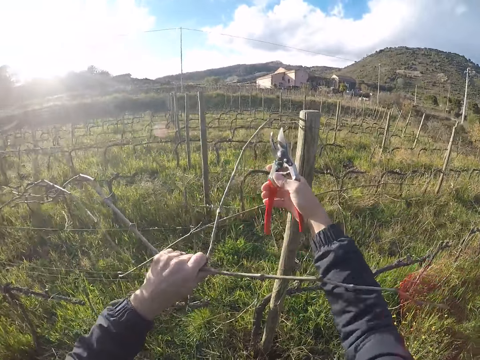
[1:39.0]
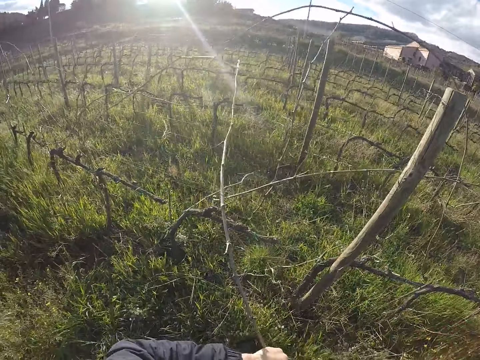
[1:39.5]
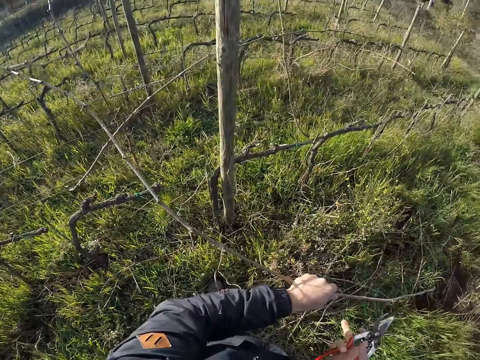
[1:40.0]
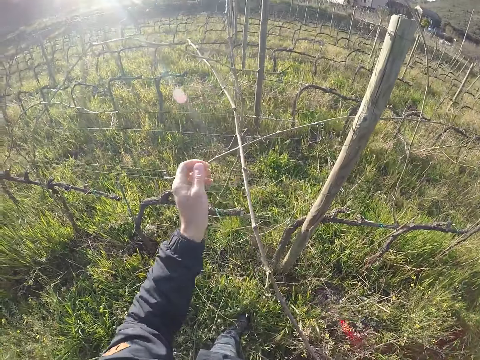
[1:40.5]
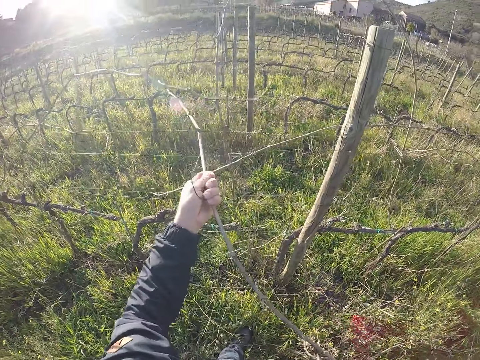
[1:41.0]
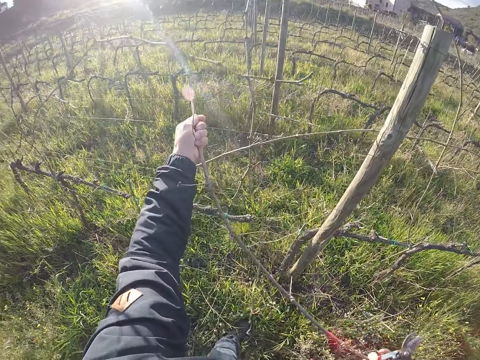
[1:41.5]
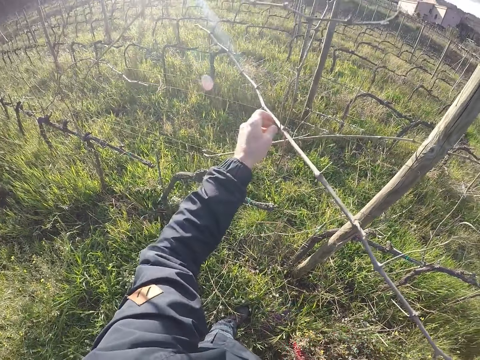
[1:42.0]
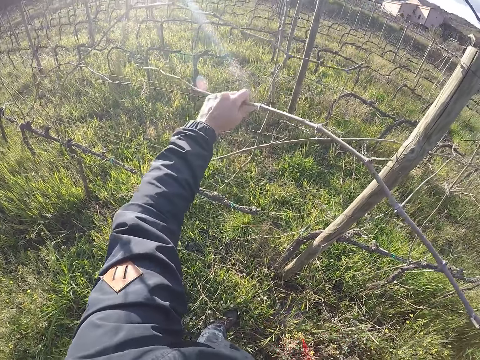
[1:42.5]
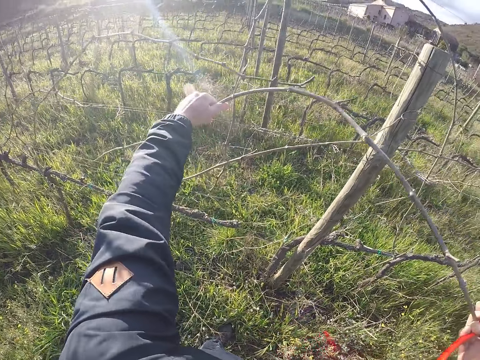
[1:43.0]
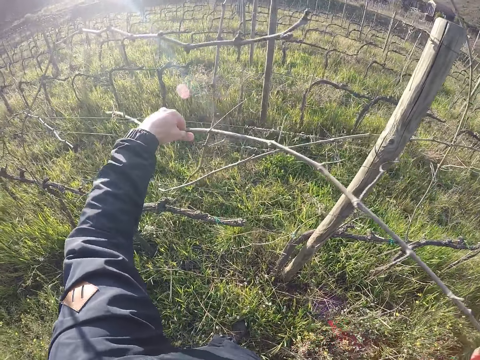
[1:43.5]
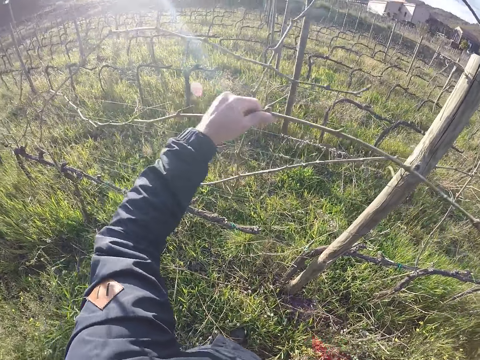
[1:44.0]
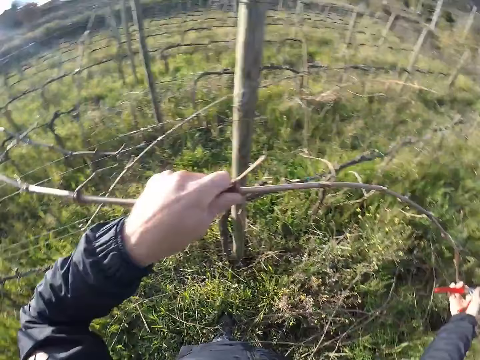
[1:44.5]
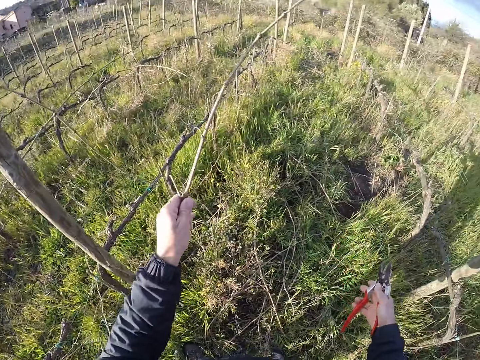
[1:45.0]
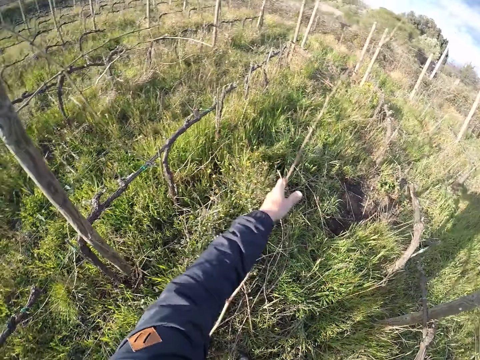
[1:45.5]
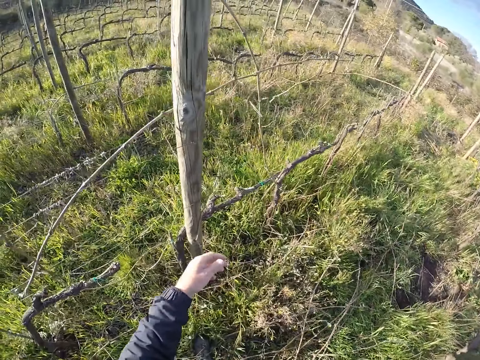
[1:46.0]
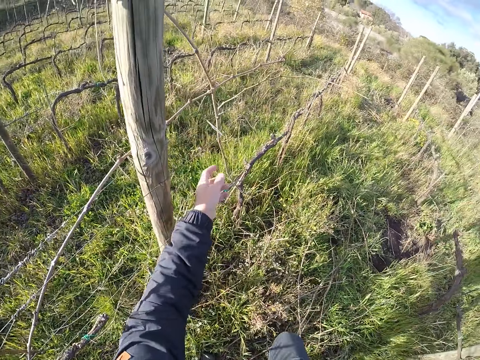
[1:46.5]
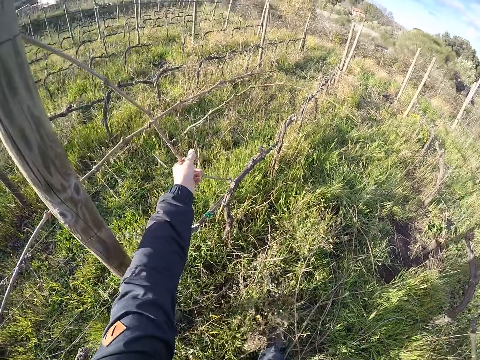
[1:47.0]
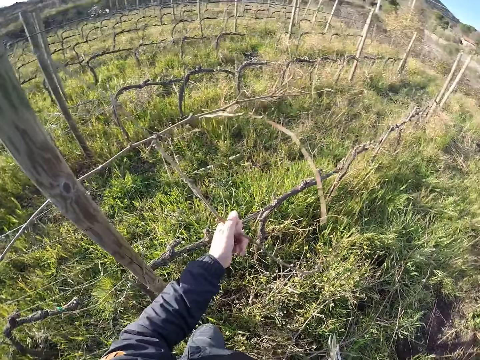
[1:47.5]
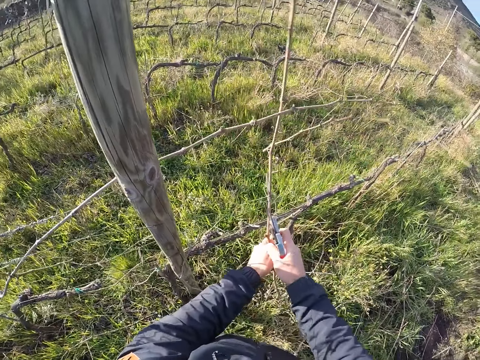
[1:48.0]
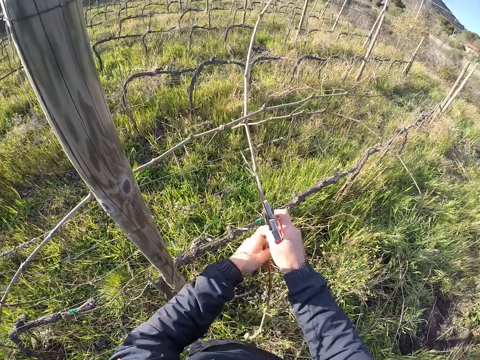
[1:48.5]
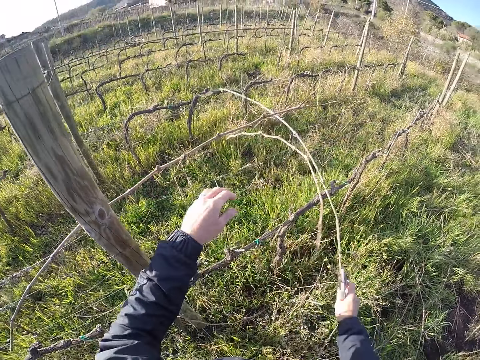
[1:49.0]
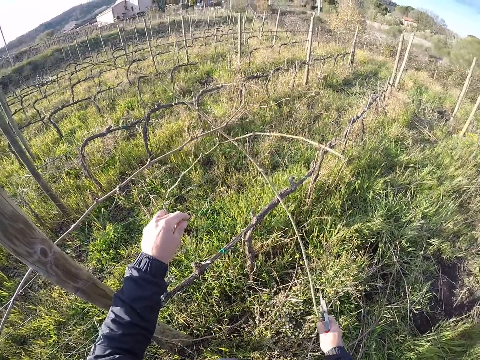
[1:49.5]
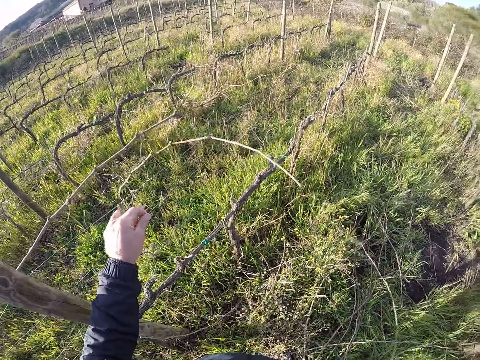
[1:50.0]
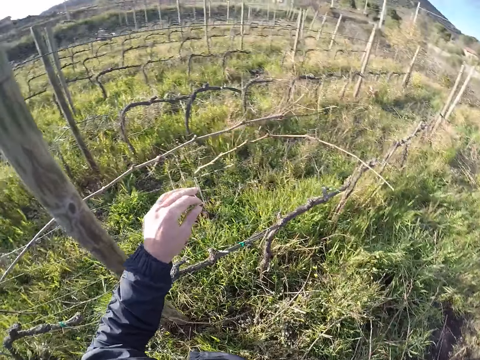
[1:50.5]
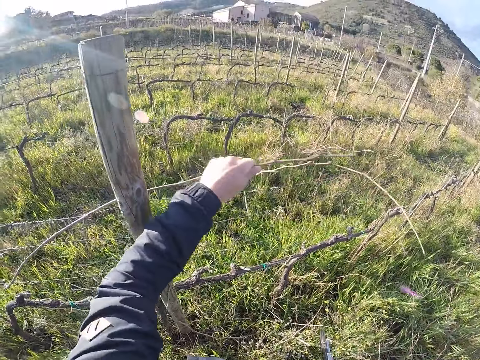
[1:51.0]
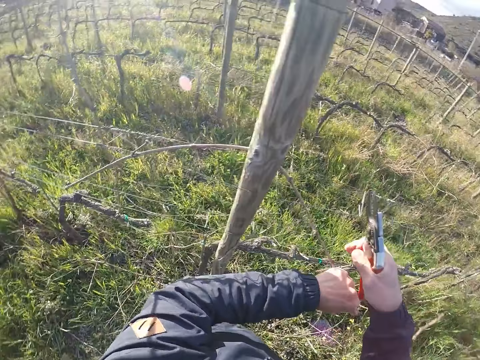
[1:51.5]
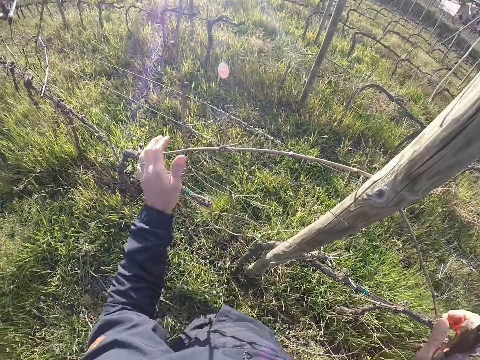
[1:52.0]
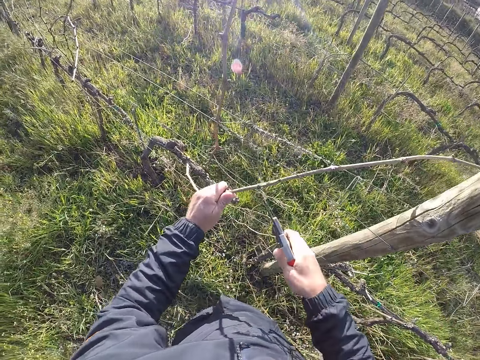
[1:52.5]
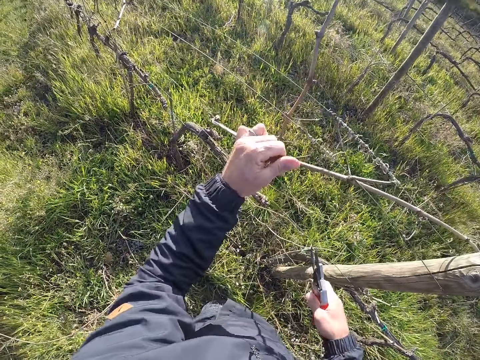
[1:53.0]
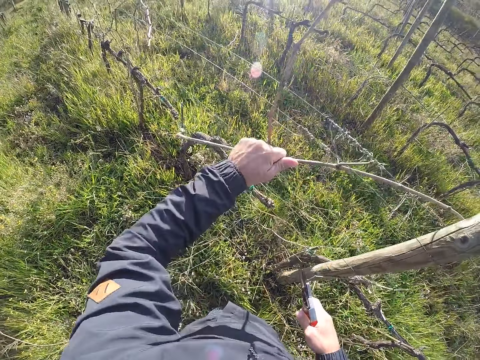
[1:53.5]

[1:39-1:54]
The camera wearer pulls a stick from the barbed wire with his left hand. He drops the stick in his left hand on the ground. He pulls a stick from the barbed wire with his left hand. He passes the stick in his left hand to his right hand. He pulls the stick from the barbed wire with his right hand. He drops the stick in his right hand on the ground. He pulls a stick from the barbed wire with his left hand. He pulls the stick from the barbed wire with his left hand.

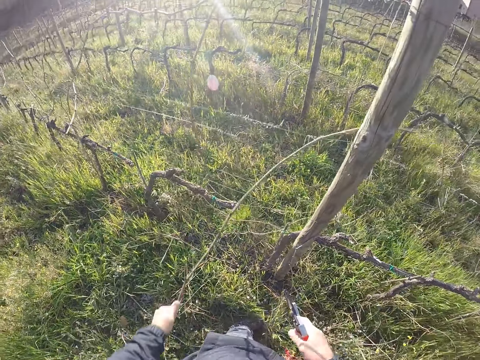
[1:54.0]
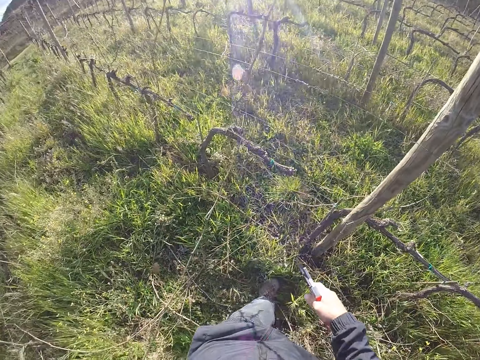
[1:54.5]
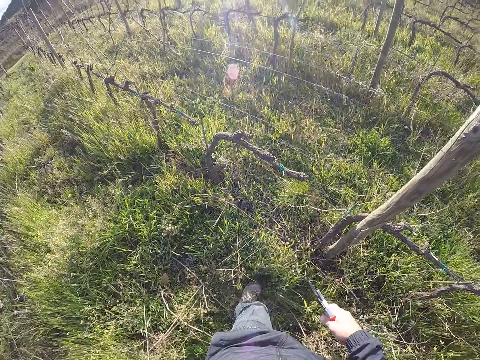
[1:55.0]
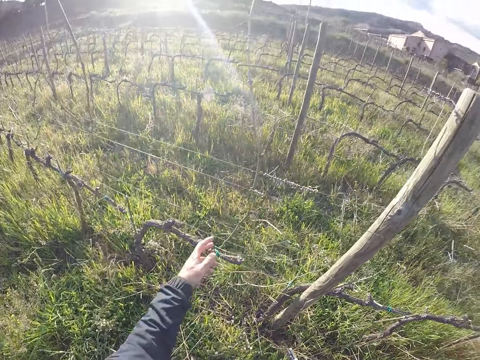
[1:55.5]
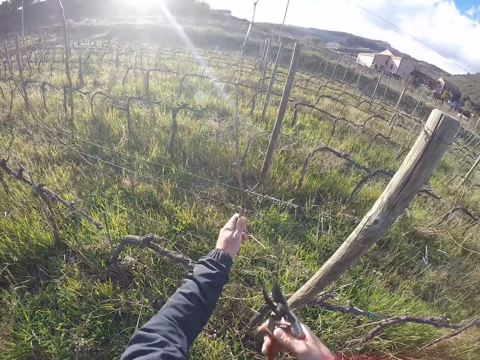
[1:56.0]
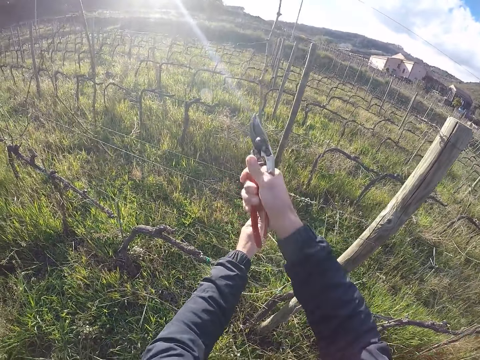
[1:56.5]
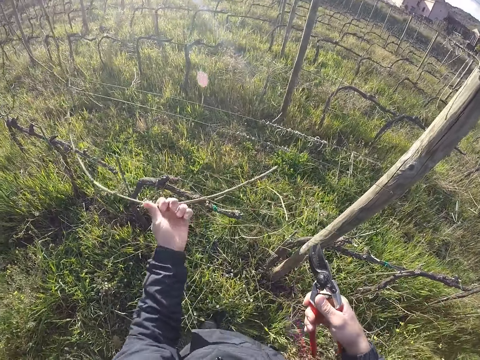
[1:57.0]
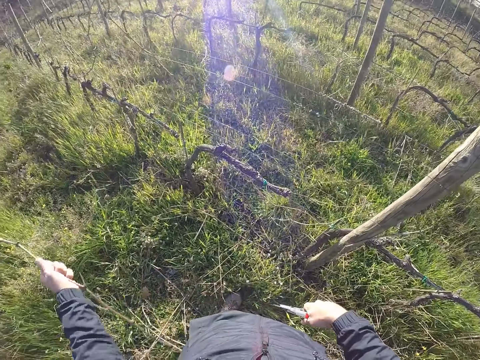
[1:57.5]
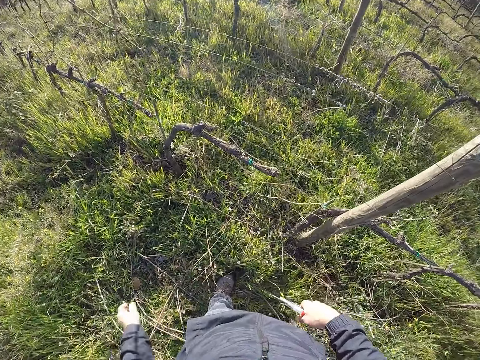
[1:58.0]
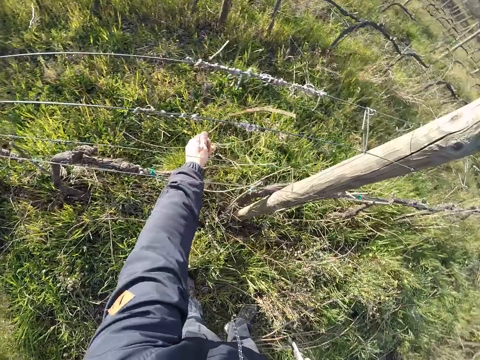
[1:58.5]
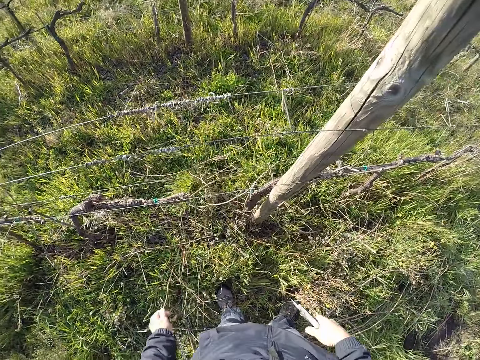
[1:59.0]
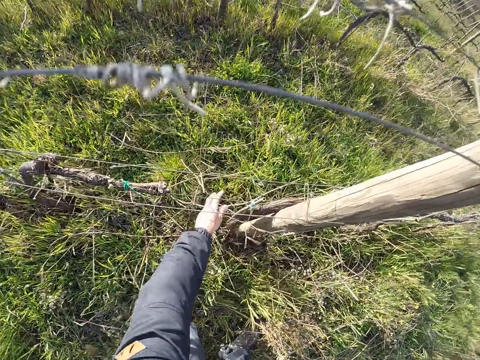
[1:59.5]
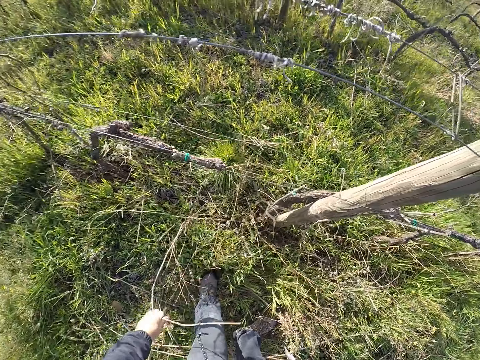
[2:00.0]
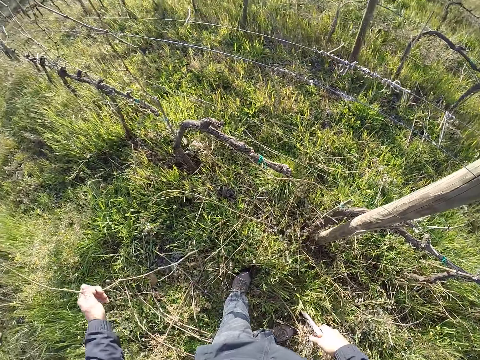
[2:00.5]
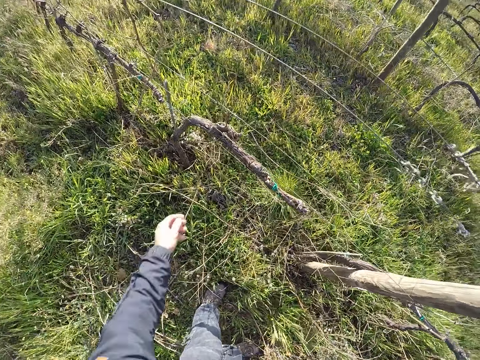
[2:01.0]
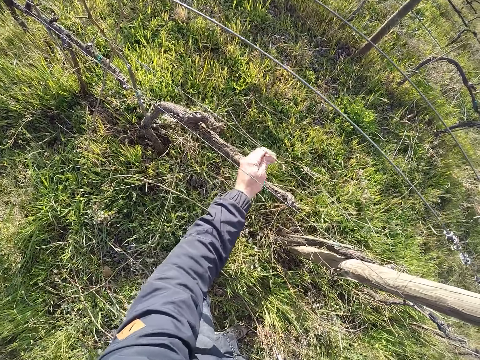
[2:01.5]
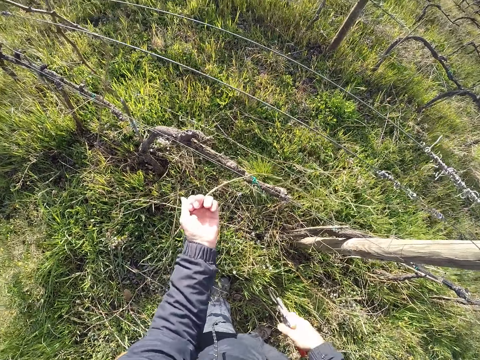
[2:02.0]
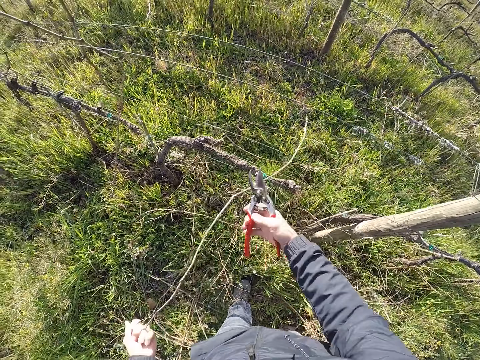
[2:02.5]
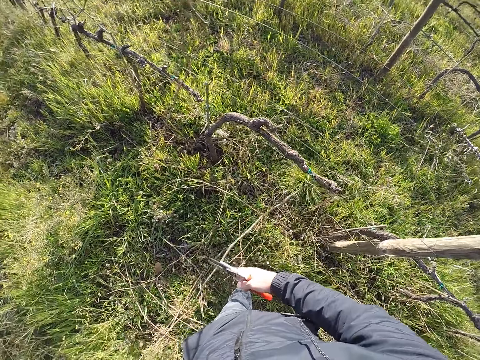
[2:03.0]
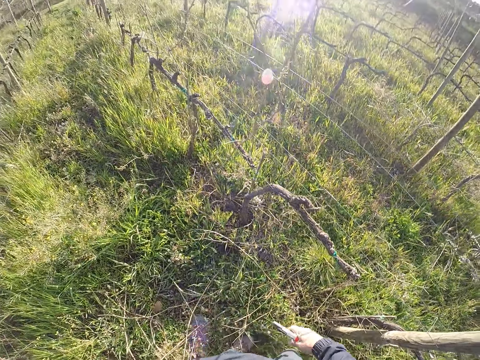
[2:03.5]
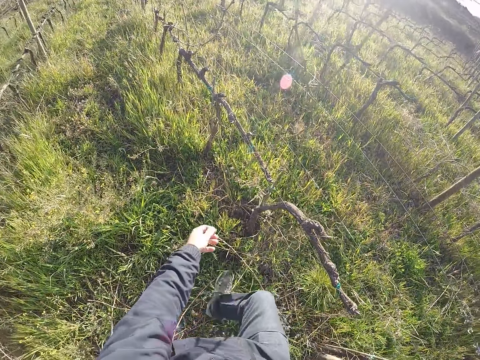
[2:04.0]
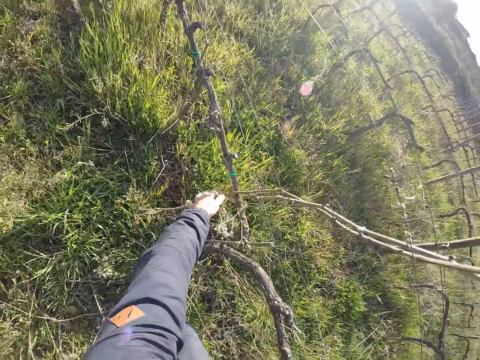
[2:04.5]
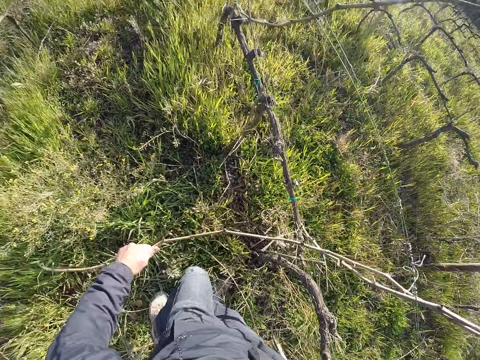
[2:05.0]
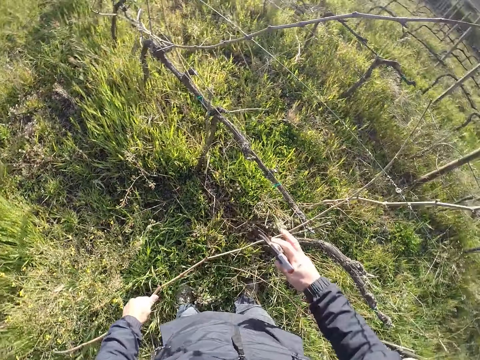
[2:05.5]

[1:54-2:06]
The camera wearer drops the stick in his left hand on the ground. He picks a dry branch on the fence. He holds a stick on the barbed wire with his left hand. He cuts the stick from the barbed wire with the secateurs in his right hand. He drops the stick in his left hand on the ground. He picks a dry branch on the fence. He pulls a stick from the barbed wire with his left hand. He drops the stick in his left hand on the ground. He pulls a stick from the barbed wire with his left hand. He drops the stick in his left hand on the ground. He pulls a stick from the barbed wire with his left hand.
